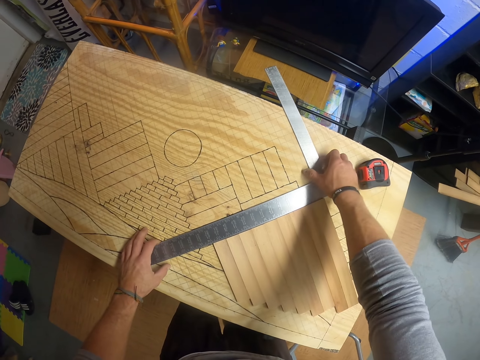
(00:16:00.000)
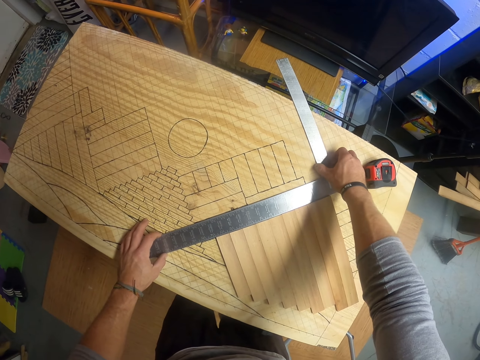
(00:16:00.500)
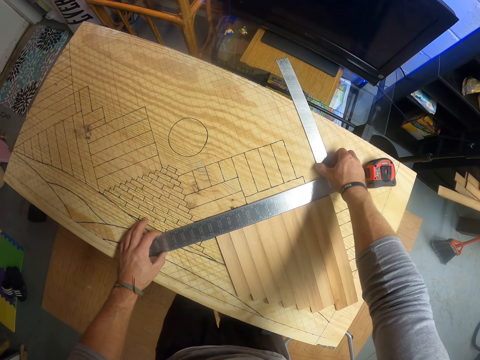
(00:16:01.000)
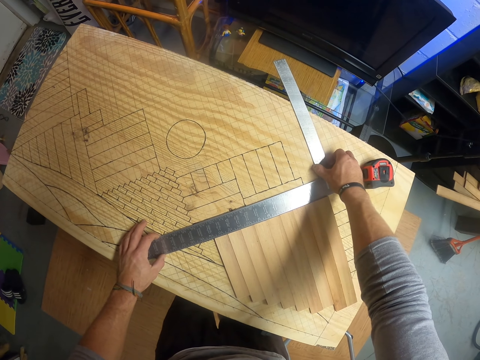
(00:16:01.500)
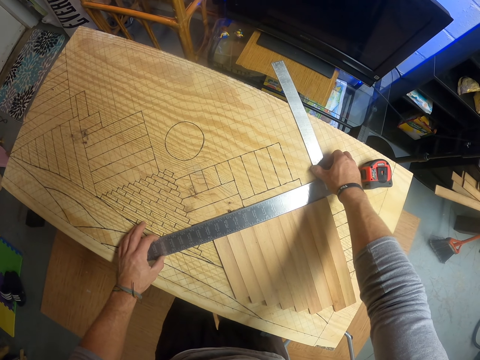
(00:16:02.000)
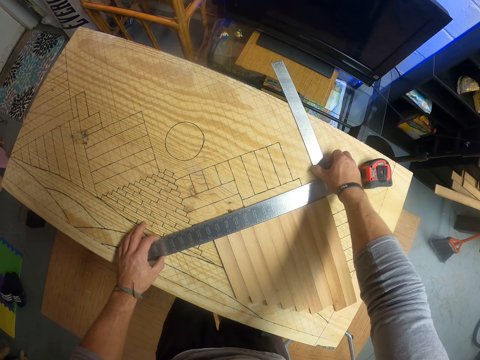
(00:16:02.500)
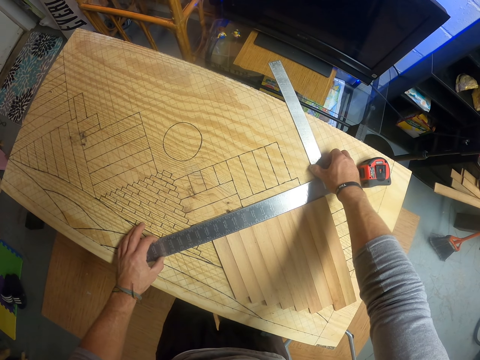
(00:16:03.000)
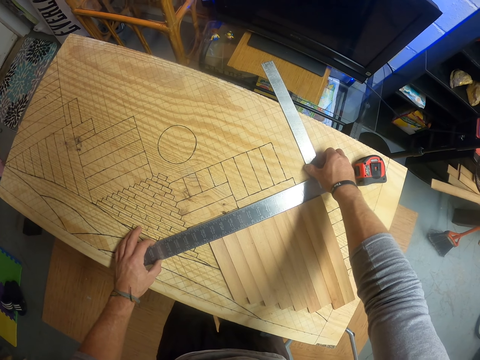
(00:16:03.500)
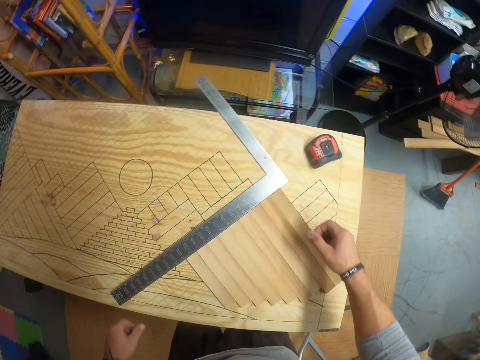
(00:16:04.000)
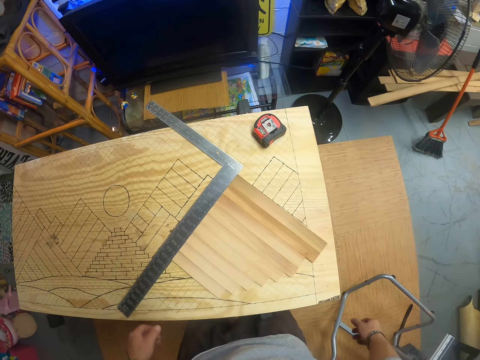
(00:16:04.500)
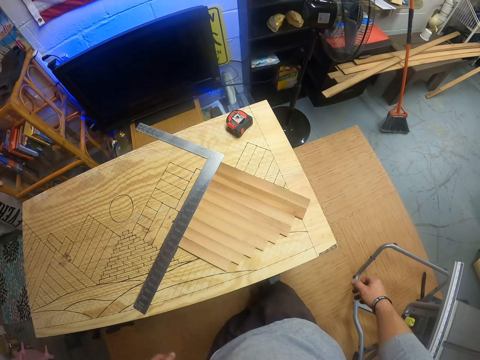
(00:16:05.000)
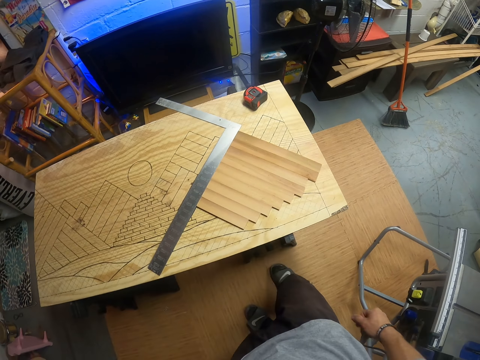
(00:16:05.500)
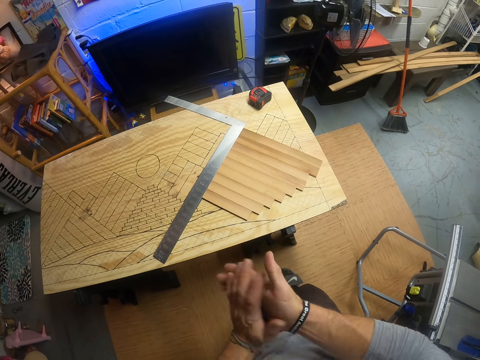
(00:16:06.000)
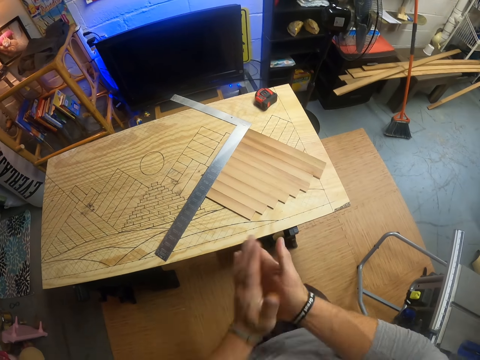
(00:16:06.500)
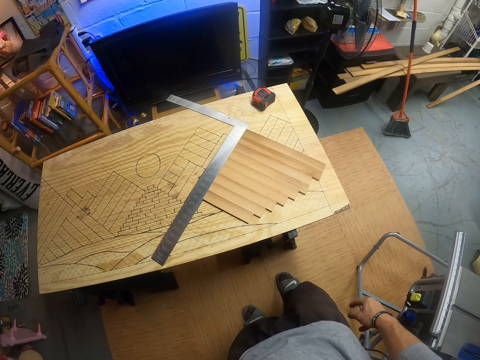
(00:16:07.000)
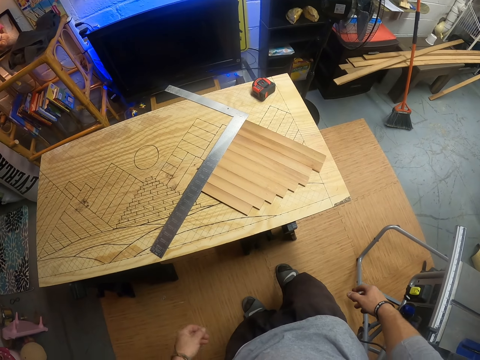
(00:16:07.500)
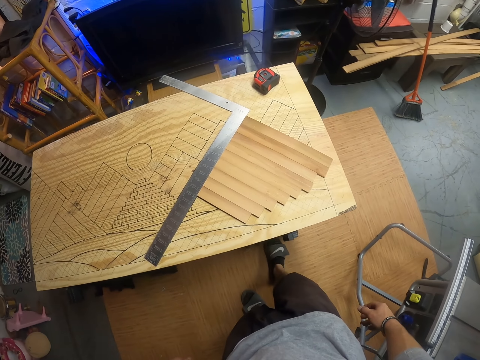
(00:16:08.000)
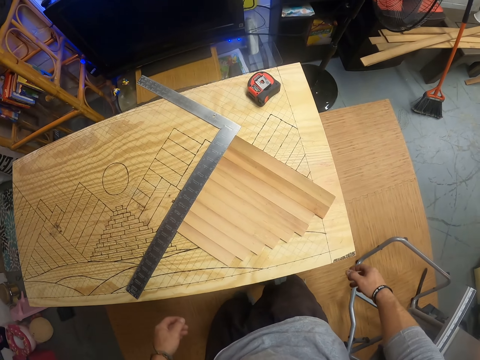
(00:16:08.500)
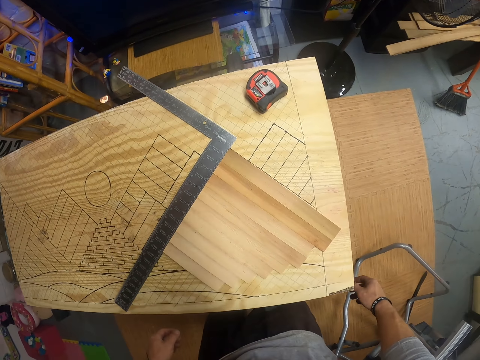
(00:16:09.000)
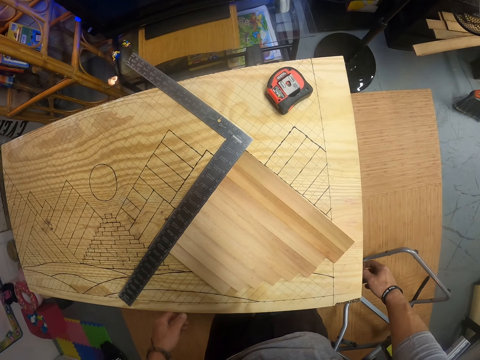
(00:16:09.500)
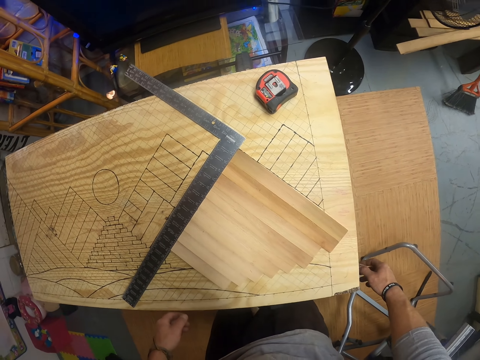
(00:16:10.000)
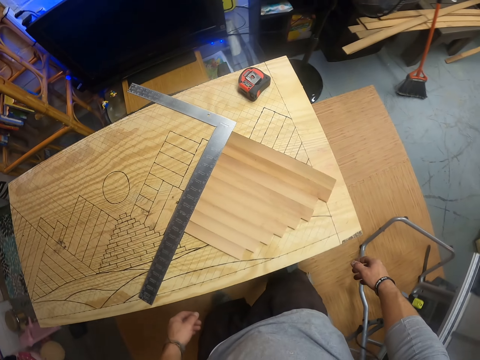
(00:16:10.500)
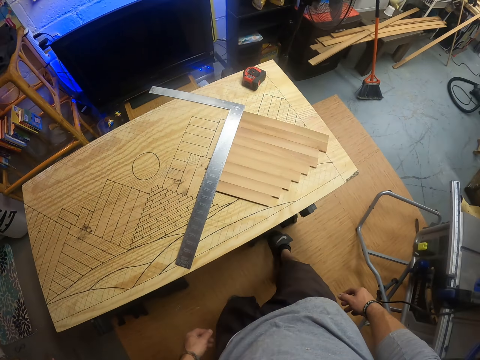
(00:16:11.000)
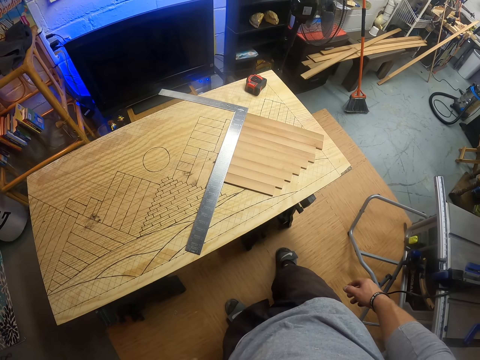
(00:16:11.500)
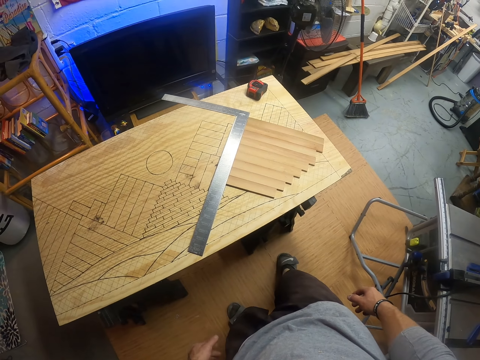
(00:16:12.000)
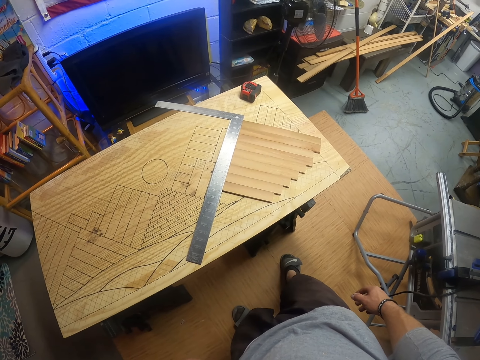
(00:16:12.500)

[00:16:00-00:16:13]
The camera wearer touches the ruler. He wipes his hands. He stares at the table.

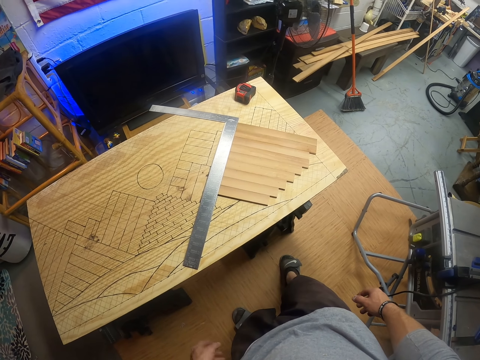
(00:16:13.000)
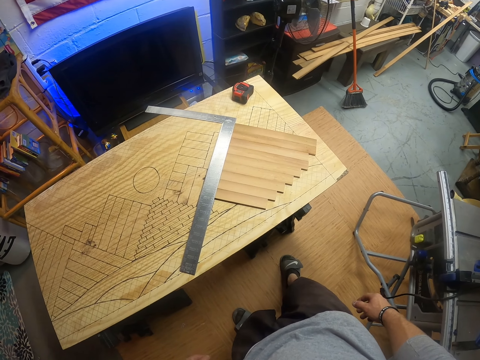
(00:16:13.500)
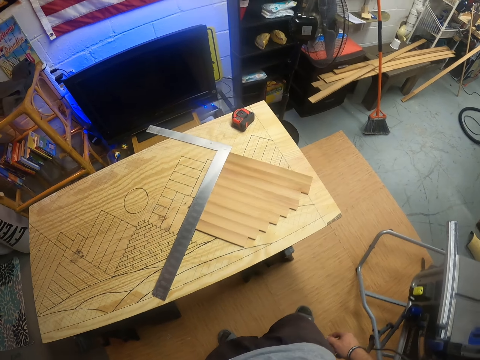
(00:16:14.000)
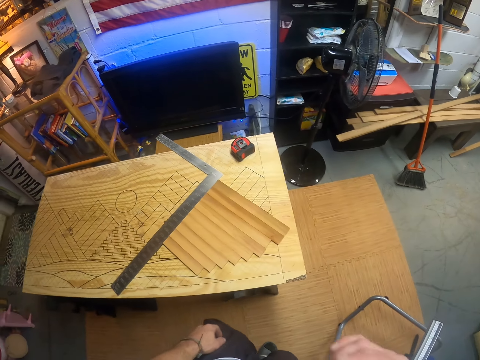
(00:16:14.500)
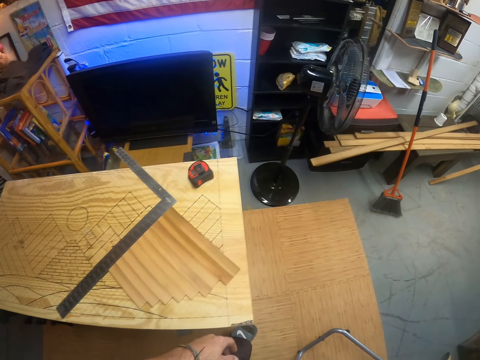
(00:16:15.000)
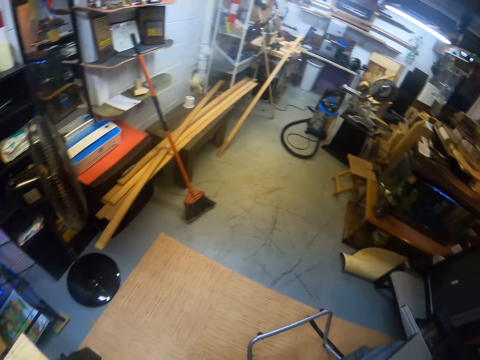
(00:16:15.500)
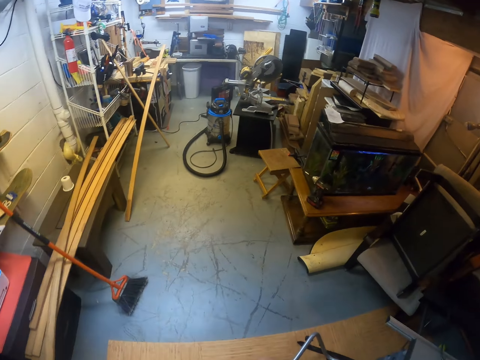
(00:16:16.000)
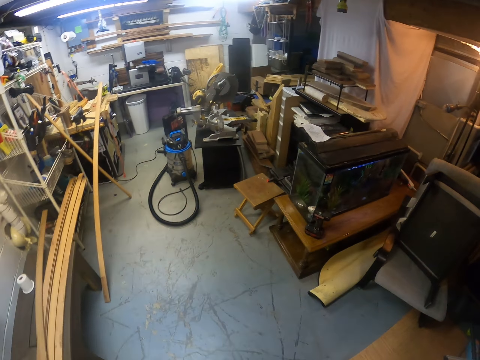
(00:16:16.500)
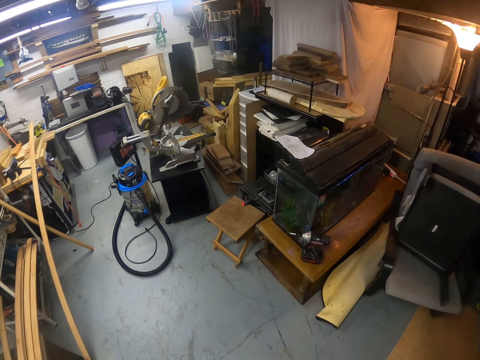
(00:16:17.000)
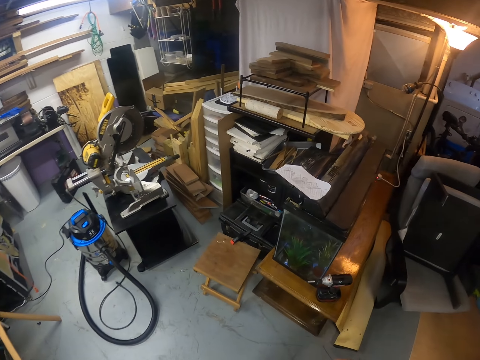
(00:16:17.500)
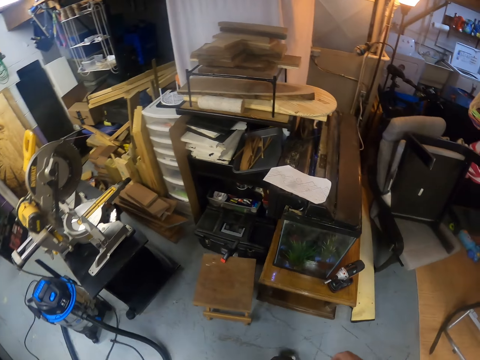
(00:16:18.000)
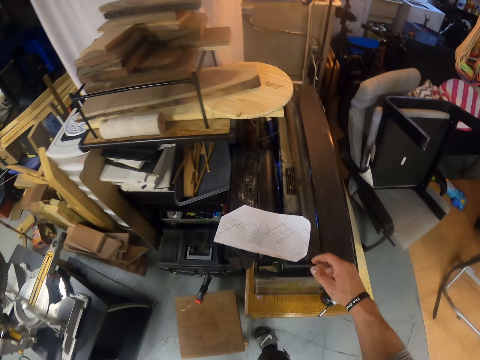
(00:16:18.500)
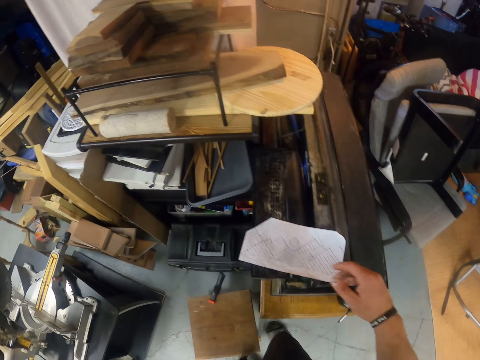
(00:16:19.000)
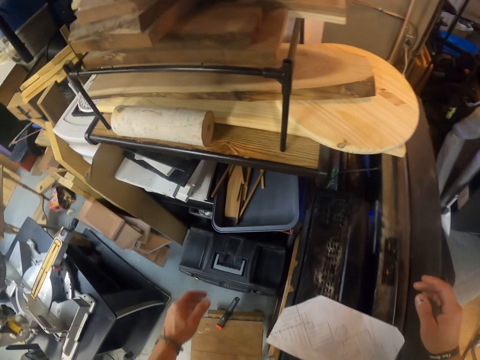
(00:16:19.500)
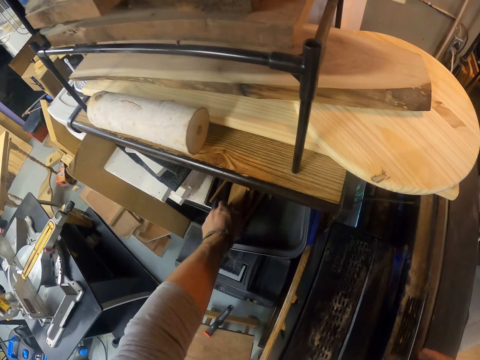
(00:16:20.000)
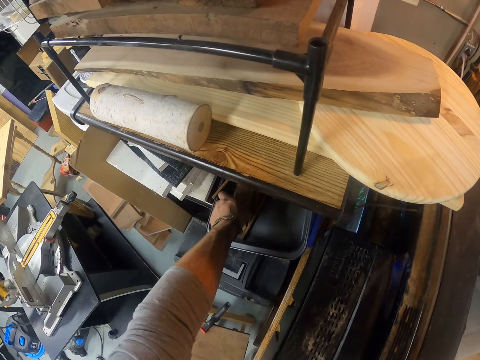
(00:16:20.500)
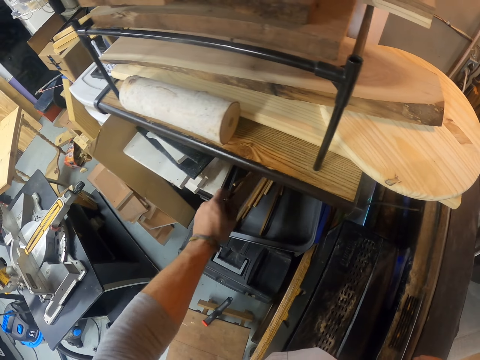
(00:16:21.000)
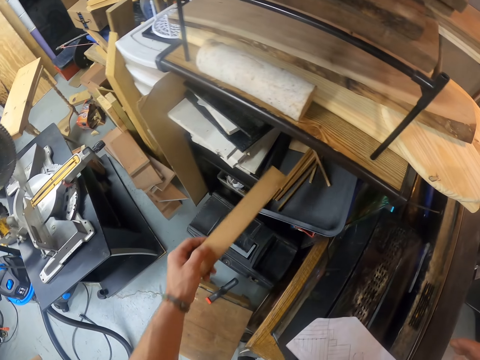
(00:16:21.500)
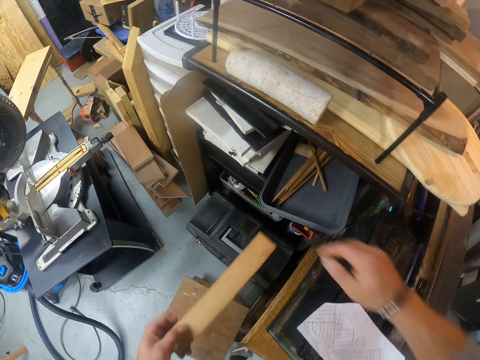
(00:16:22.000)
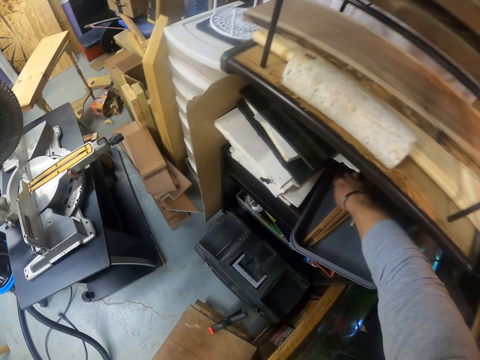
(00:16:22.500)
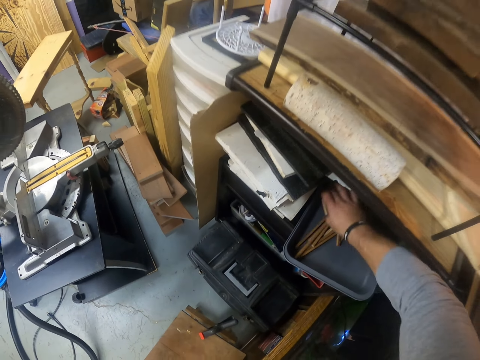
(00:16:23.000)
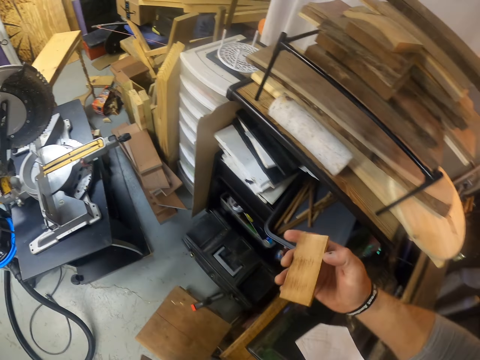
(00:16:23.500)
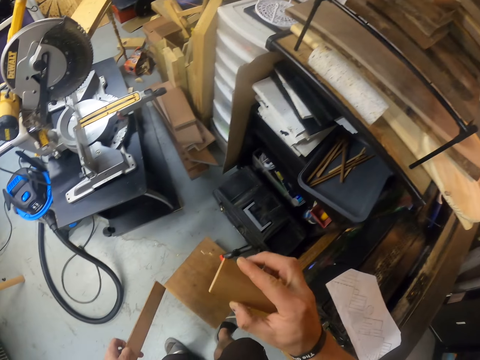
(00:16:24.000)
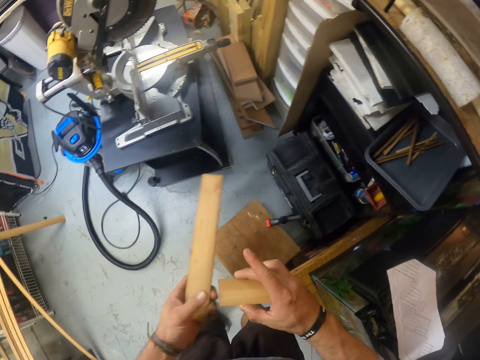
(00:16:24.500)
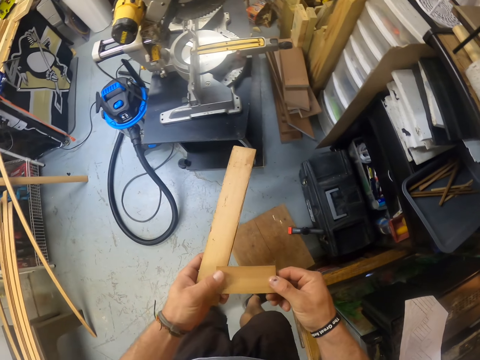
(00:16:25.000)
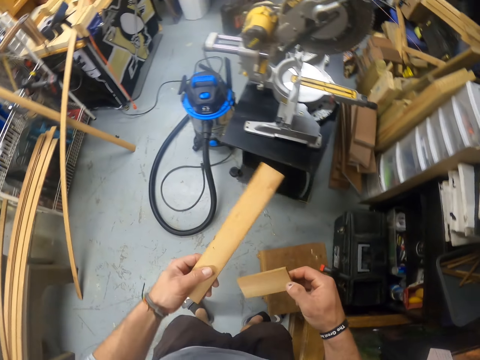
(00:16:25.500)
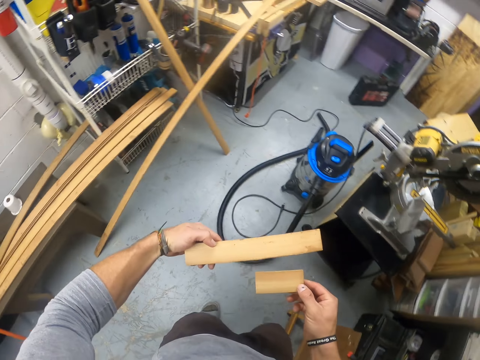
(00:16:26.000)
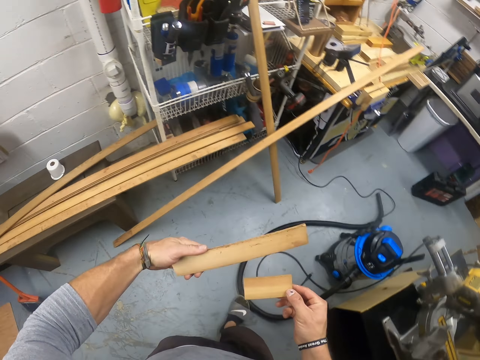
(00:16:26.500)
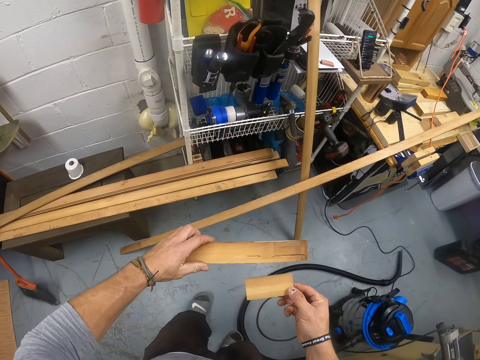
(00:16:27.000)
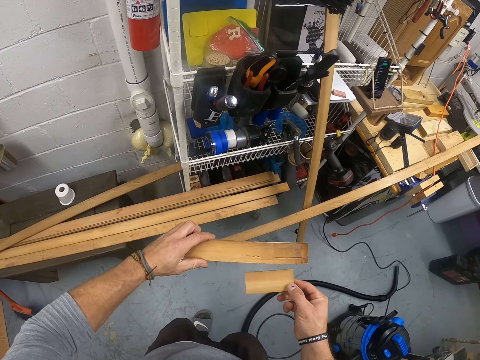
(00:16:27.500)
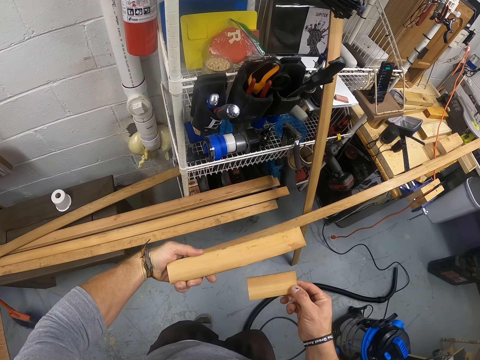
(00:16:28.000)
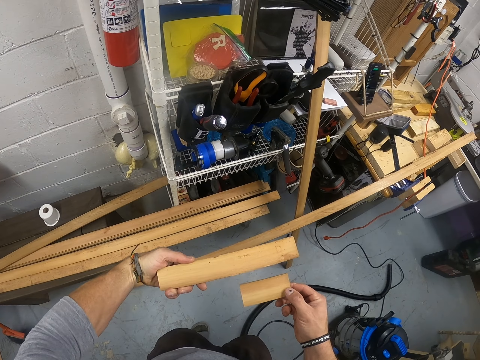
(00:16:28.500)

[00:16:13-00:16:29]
The camera wearer moves towards the timber. He picks up a piece of wood from a tray with his left hand. He picks up a piece of wood from the tray with his right hand. He holds the piece of wood with both hands. He holds the piece of wood with his right hand. He stares at the timber.
